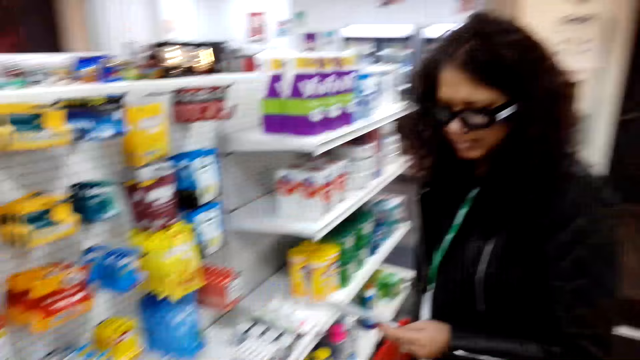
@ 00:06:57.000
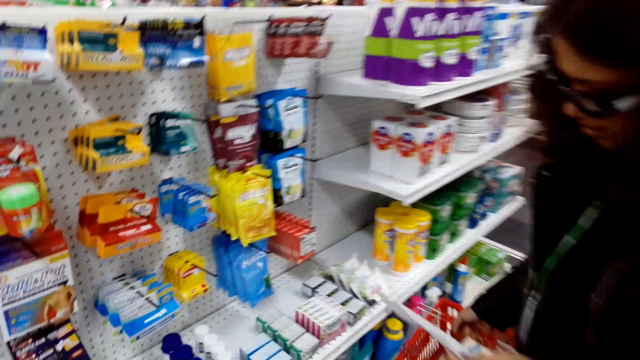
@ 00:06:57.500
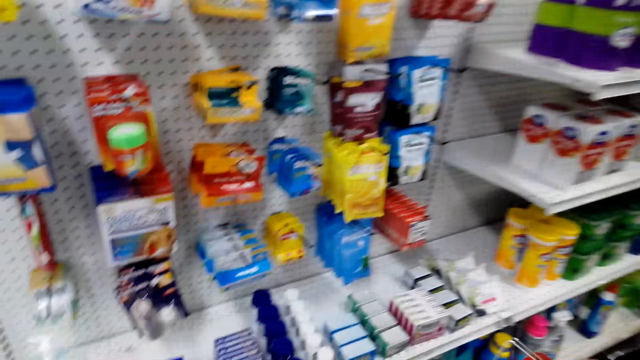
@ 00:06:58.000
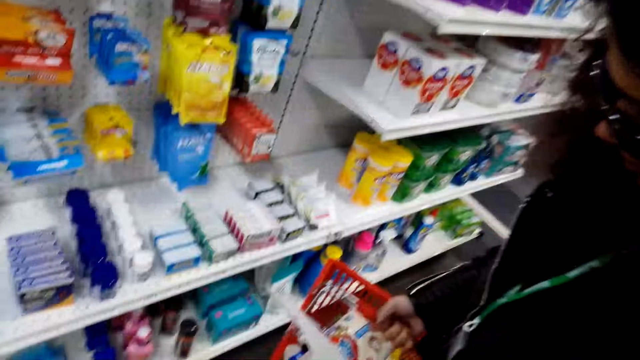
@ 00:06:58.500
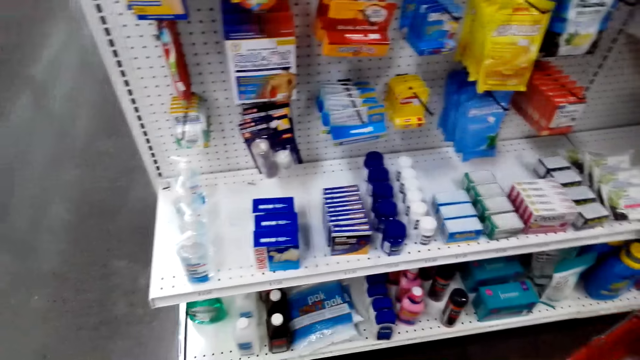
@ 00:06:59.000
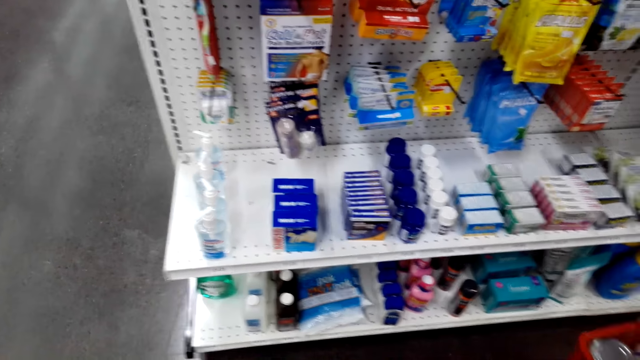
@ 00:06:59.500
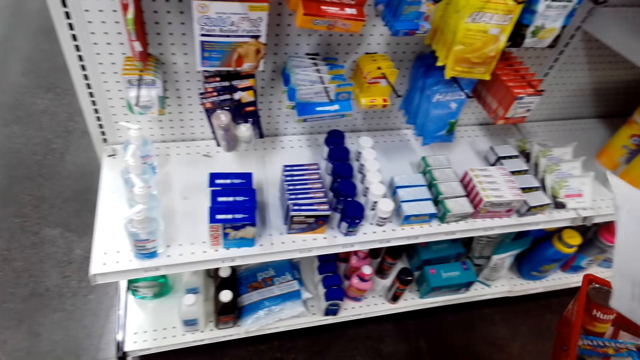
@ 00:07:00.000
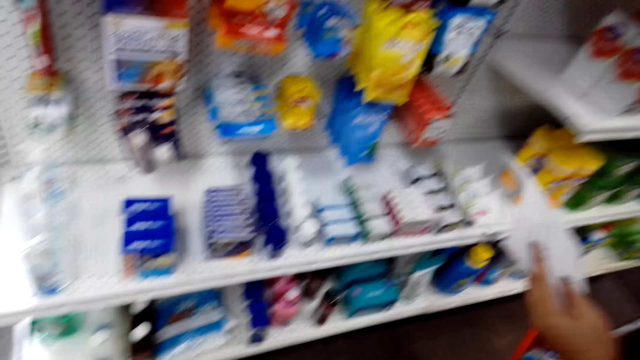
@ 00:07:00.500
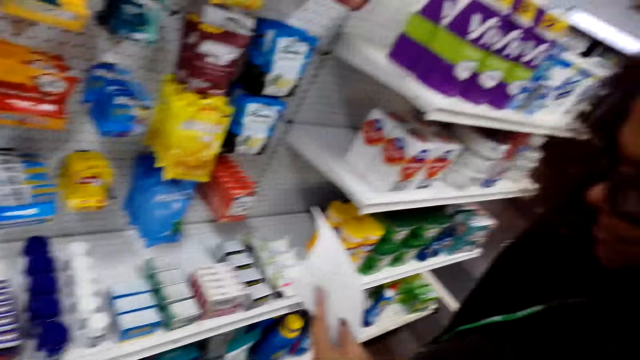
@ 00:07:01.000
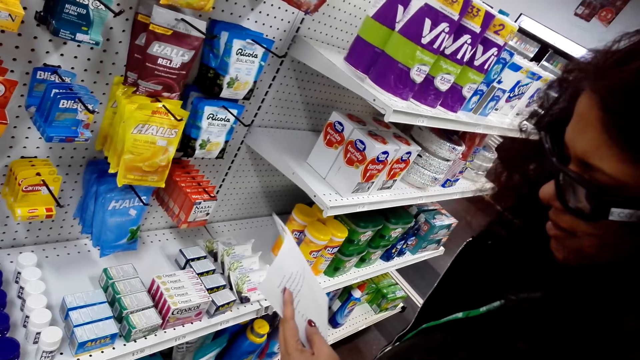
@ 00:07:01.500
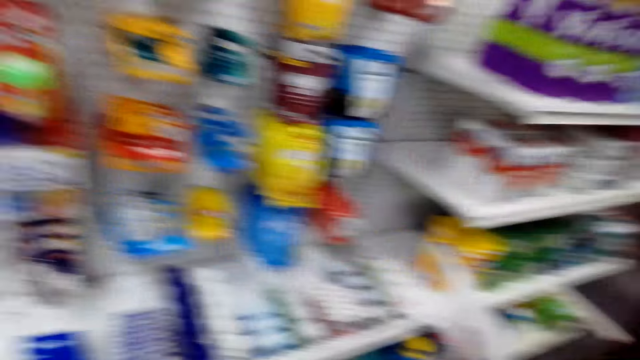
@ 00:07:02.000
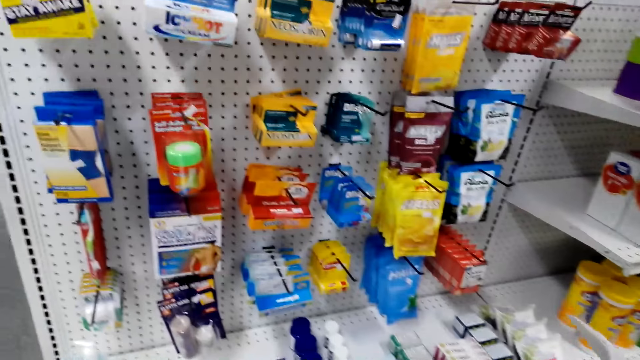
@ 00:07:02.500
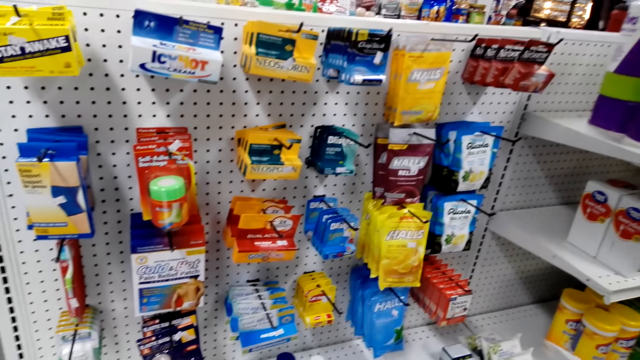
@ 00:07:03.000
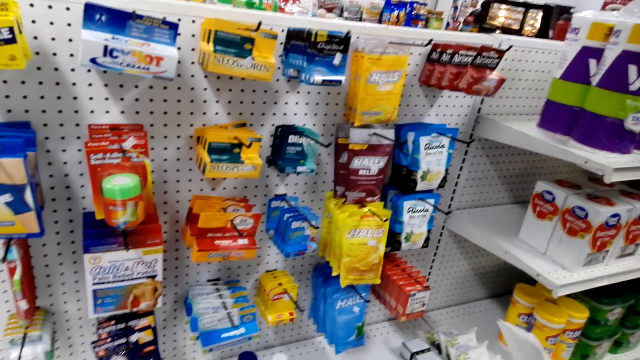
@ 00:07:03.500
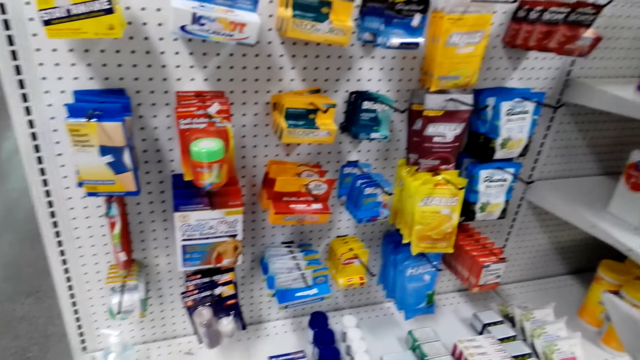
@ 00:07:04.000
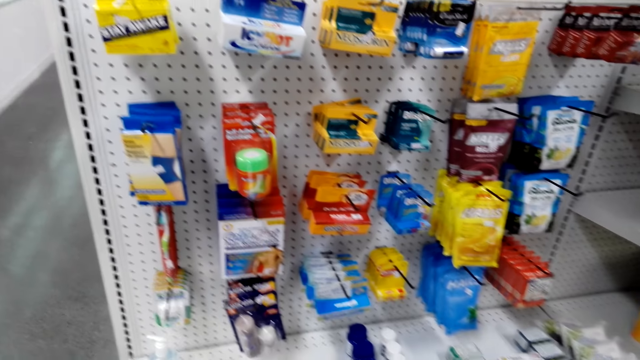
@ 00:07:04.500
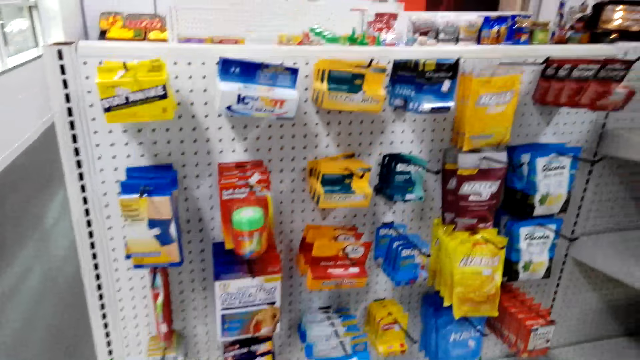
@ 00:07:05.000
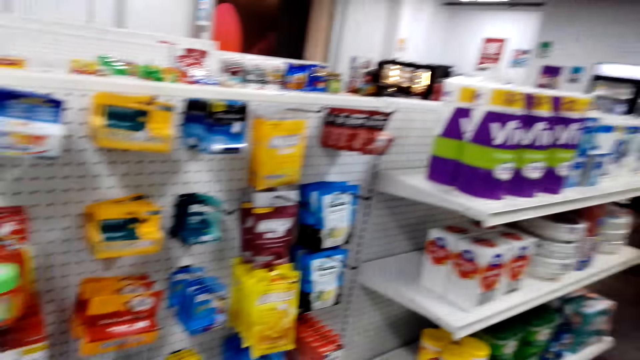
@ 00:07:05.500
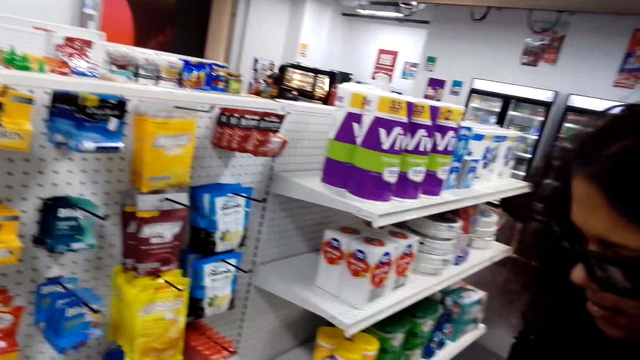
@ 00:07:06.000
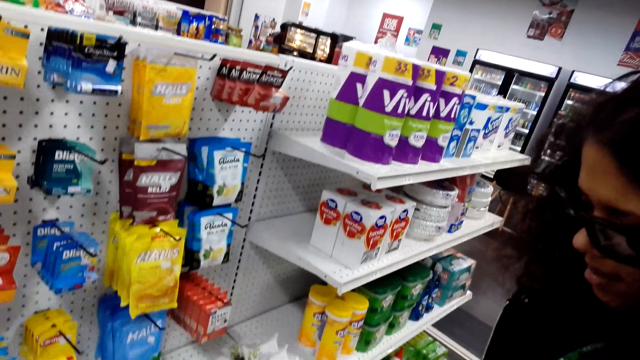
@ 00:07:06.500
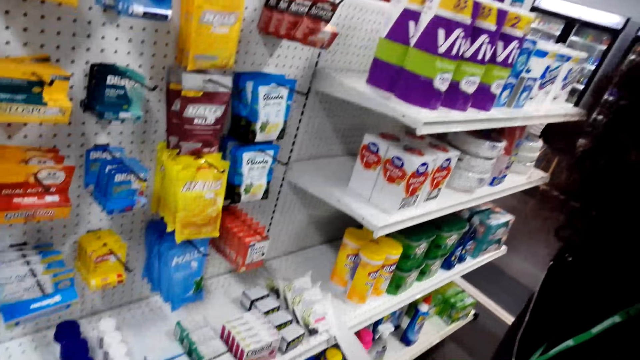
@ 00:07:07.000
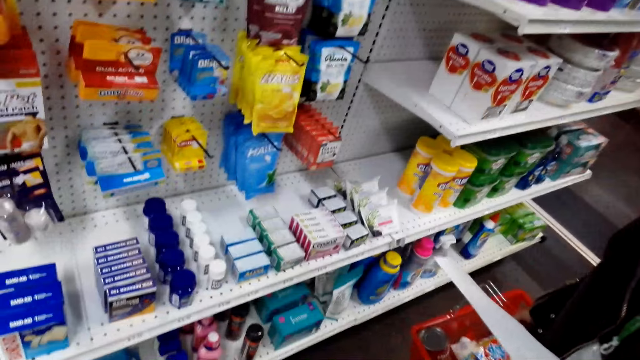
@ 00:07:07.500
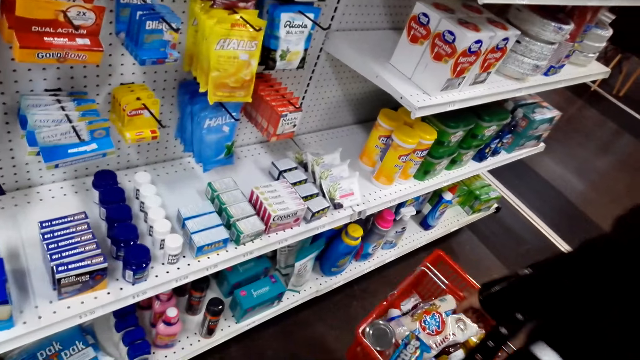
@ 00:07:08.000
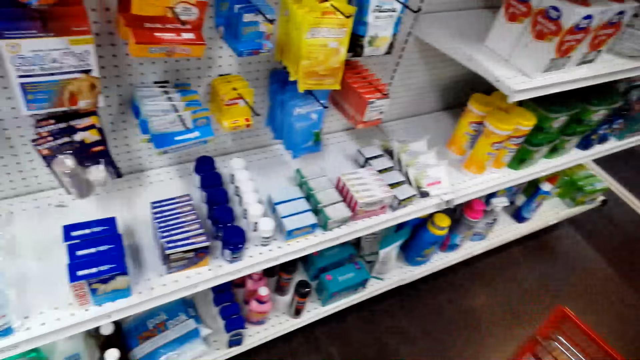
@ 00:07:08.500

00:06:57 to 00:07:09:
A person reads the shopping list paper.

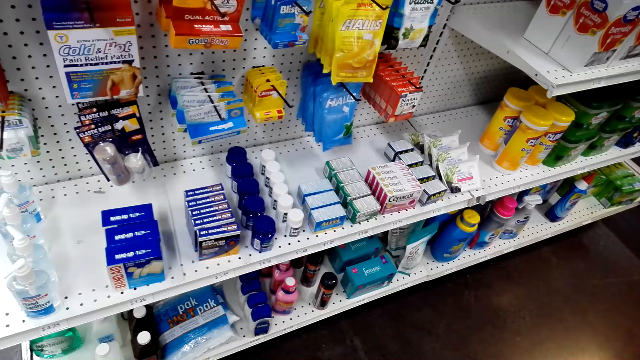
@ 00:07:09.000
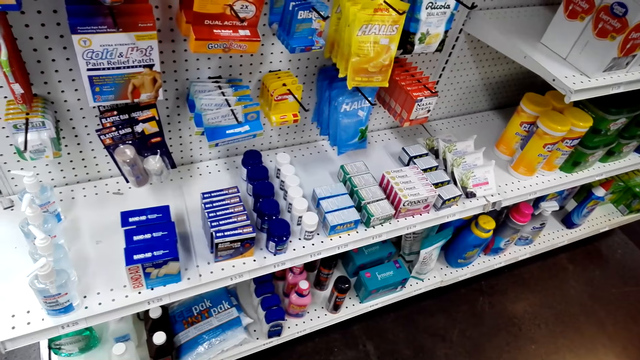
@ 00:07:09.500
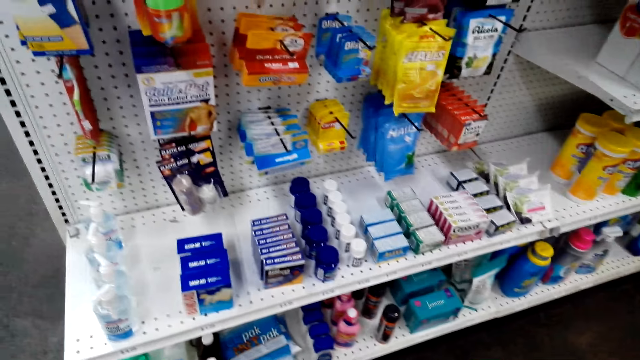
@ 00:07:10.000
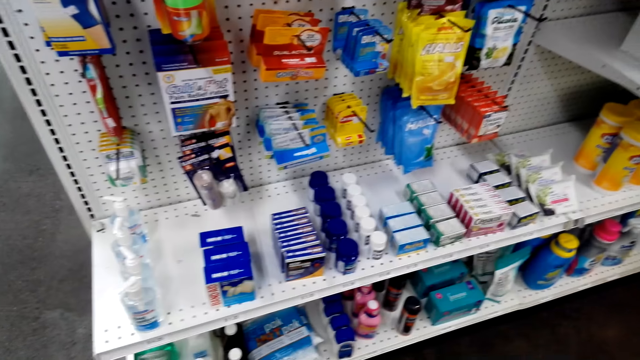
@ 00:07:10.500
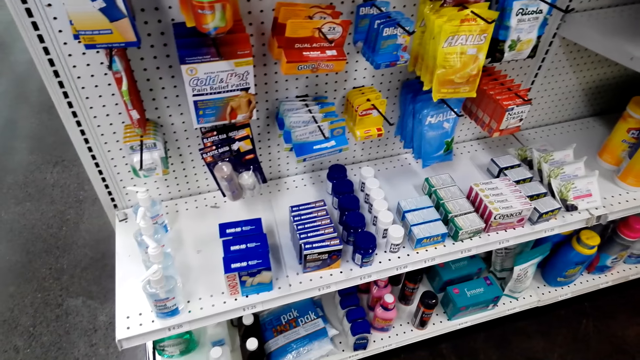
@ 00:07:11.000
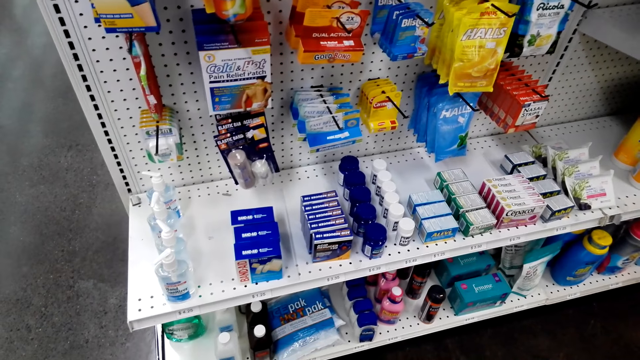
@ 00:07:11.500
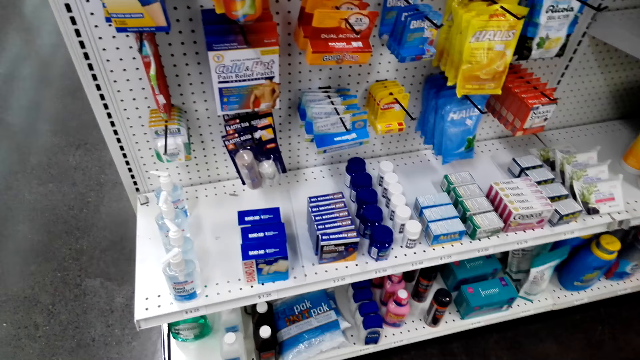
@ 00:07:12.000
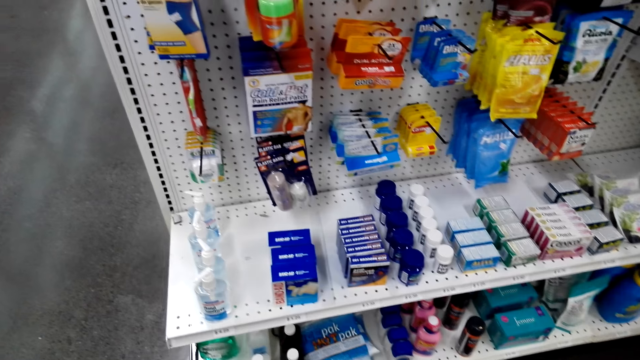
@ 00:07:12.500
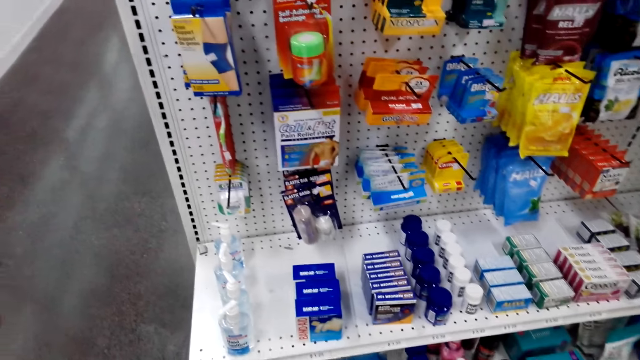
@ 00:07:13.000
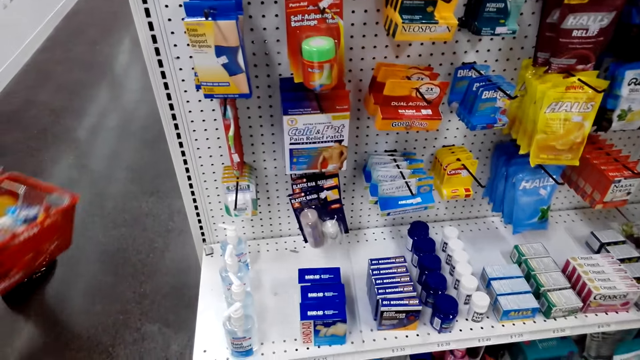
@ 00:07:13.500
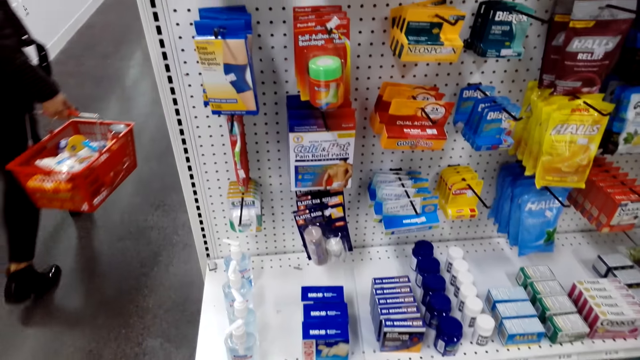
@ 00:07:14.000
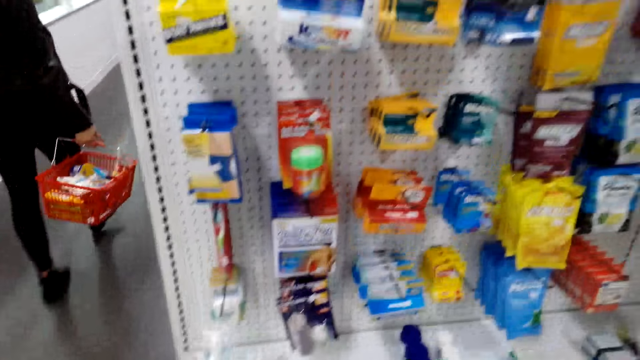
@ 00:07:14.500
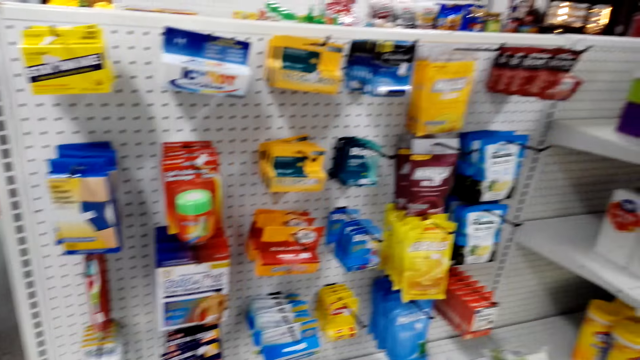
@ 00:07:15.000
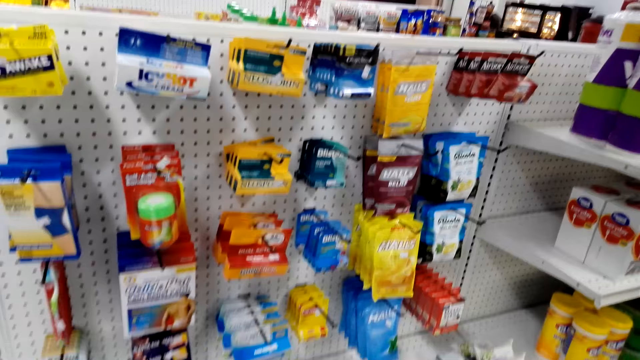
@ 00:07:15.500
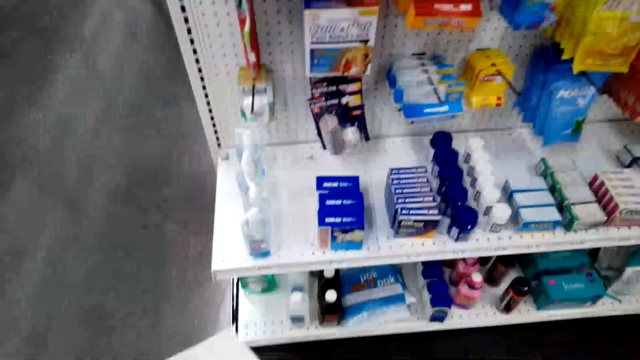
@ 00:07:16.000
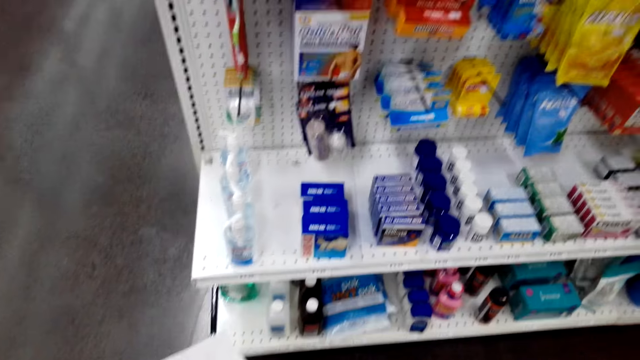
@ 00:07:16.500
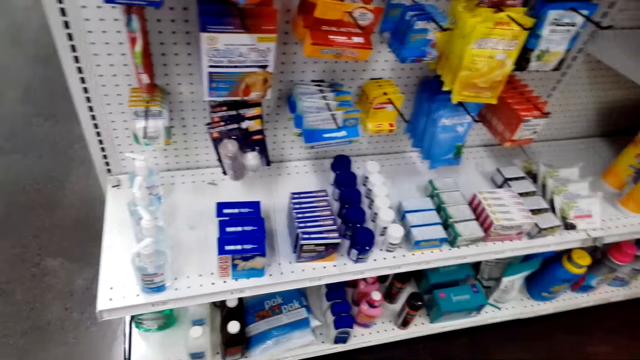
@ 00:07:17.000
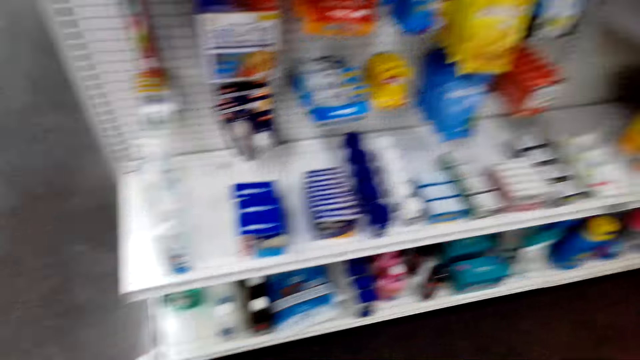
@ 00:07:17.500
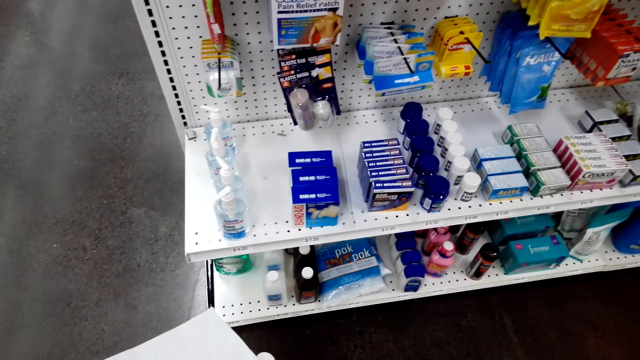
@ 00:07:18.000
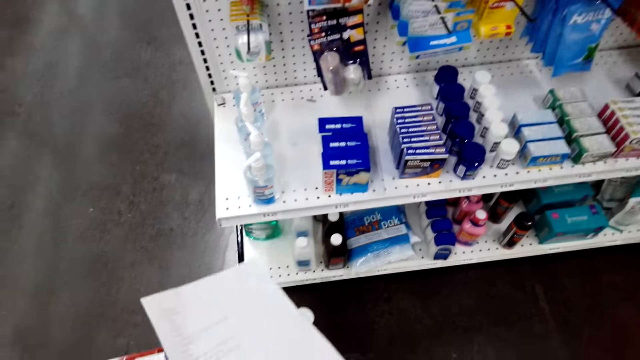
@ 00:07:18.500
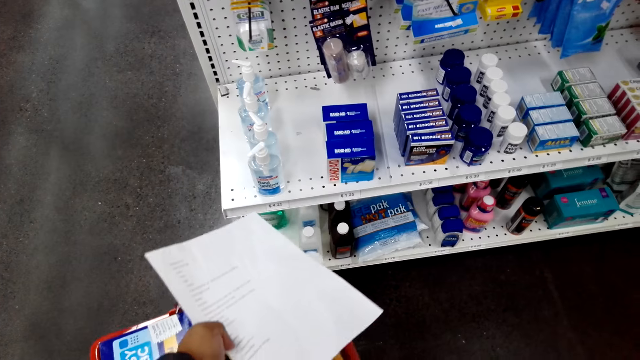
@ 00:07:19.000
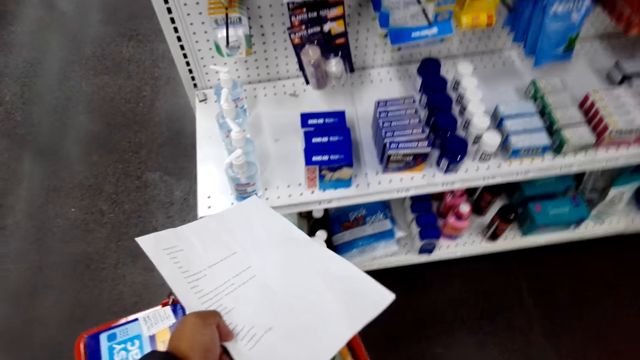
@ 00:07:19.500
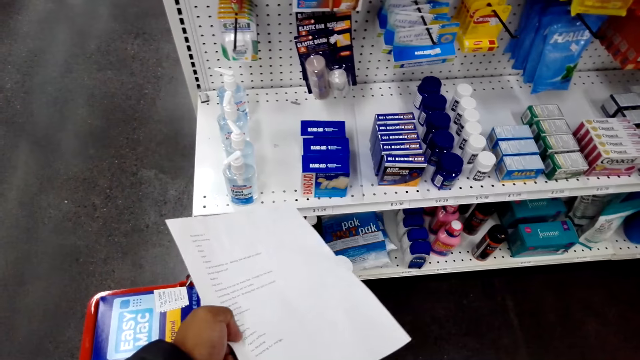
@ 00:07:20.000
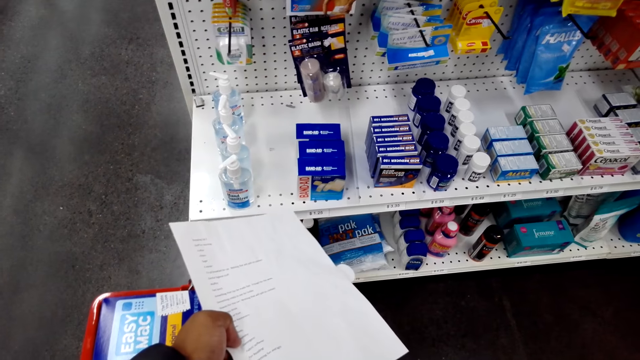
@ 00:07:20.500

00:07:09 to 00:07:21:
The camera wearer looks around the shelf. A person walks around the supermarket. The camera wearer looks at the shelf.
